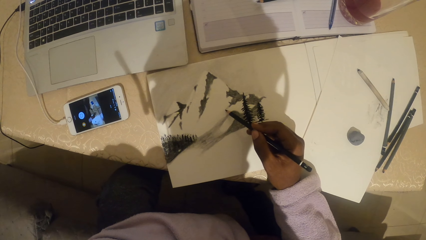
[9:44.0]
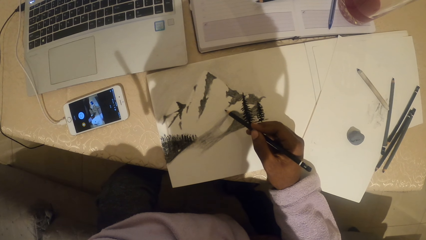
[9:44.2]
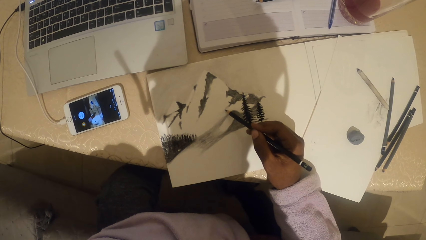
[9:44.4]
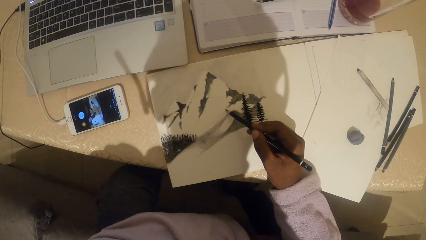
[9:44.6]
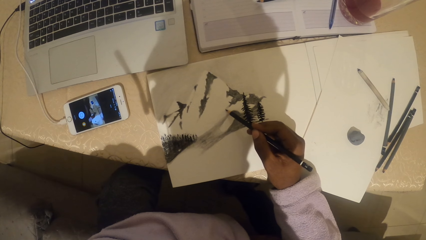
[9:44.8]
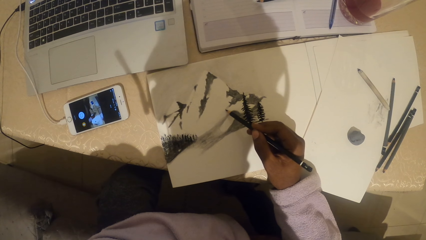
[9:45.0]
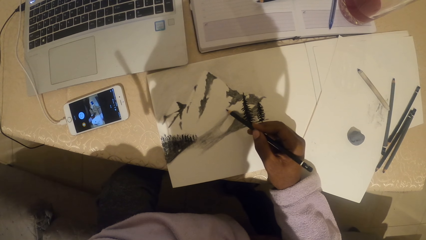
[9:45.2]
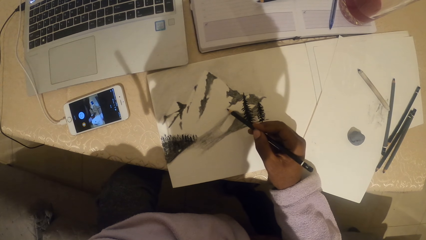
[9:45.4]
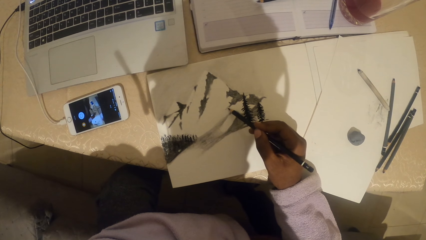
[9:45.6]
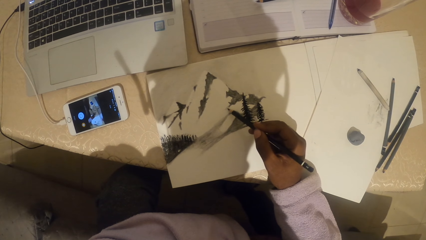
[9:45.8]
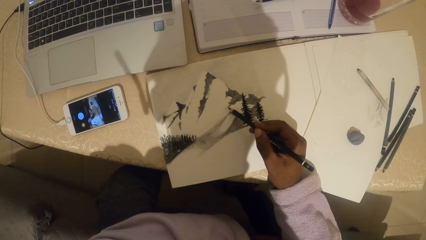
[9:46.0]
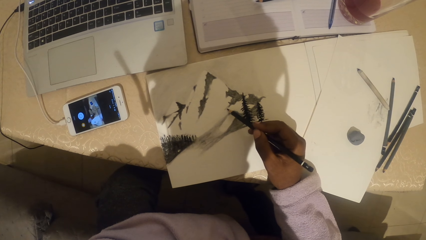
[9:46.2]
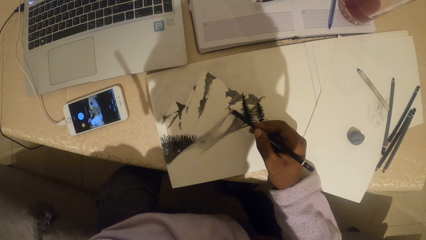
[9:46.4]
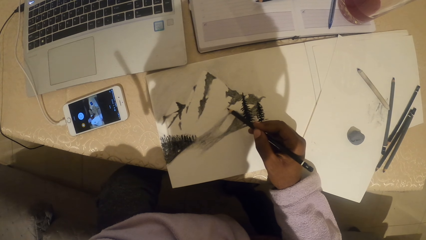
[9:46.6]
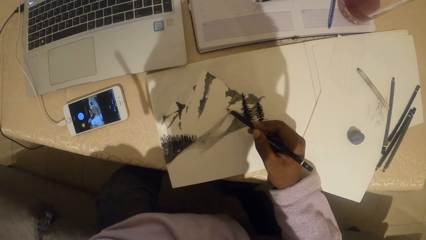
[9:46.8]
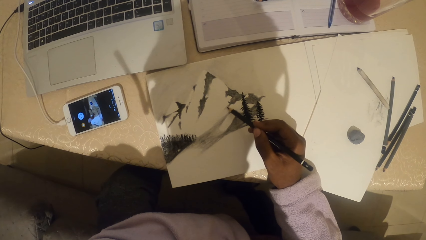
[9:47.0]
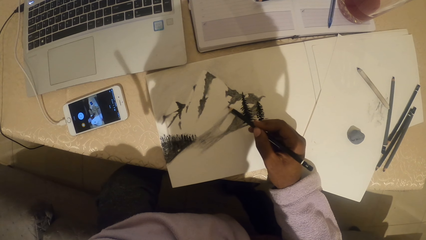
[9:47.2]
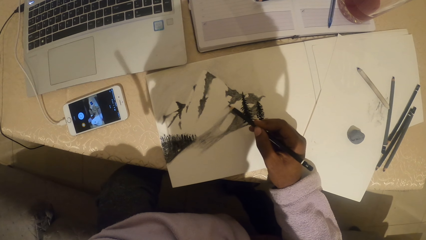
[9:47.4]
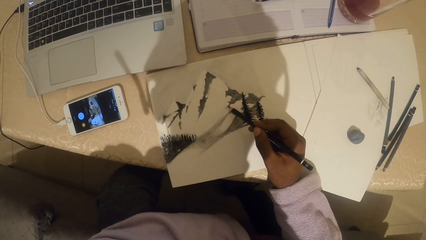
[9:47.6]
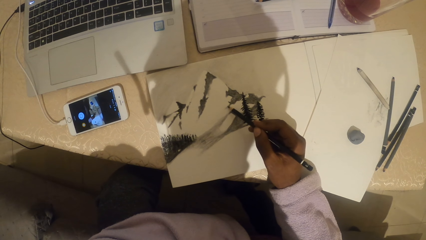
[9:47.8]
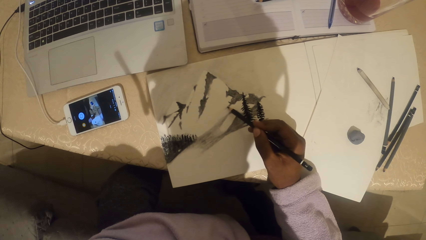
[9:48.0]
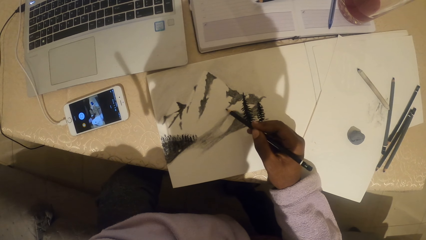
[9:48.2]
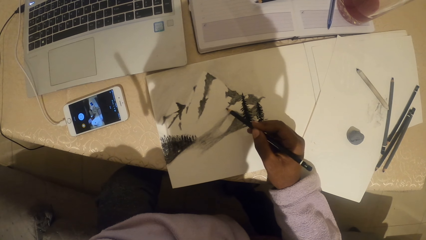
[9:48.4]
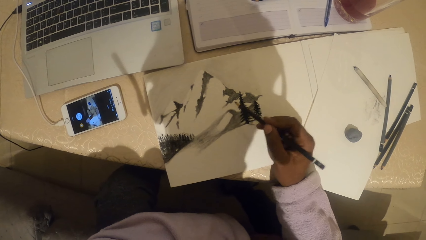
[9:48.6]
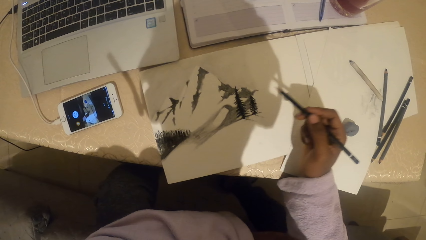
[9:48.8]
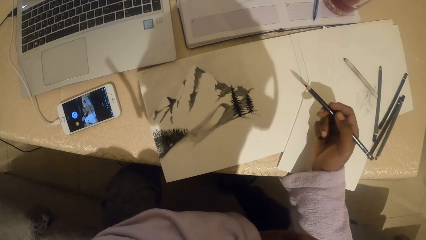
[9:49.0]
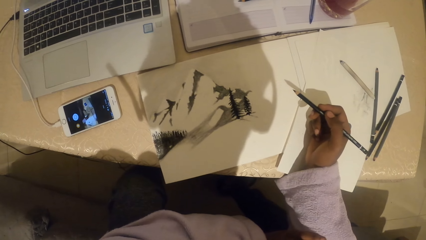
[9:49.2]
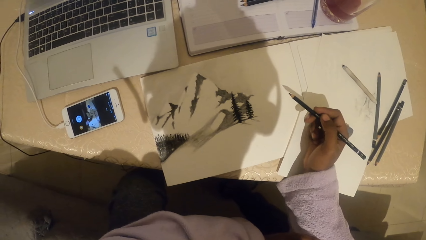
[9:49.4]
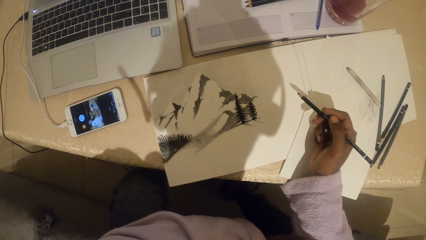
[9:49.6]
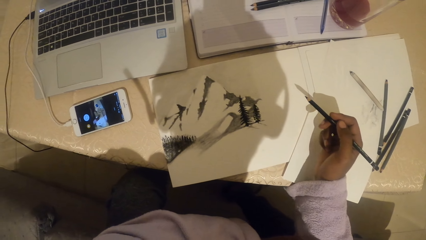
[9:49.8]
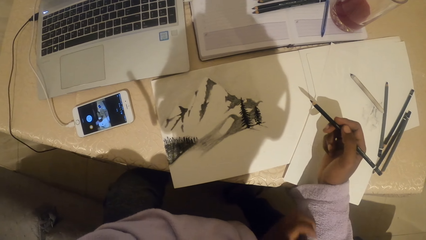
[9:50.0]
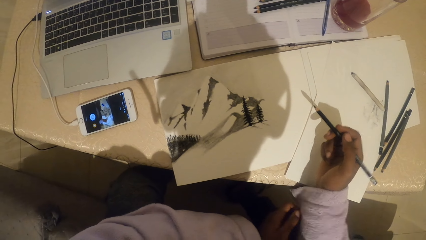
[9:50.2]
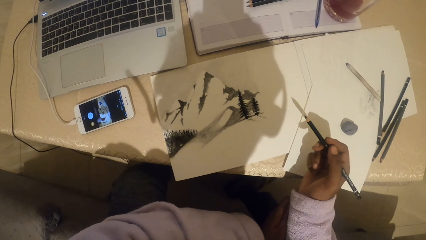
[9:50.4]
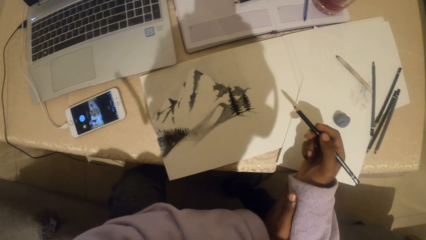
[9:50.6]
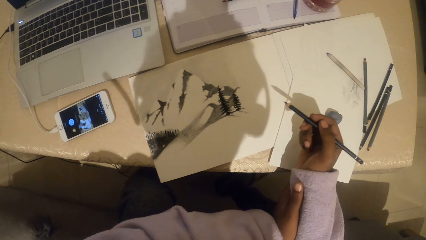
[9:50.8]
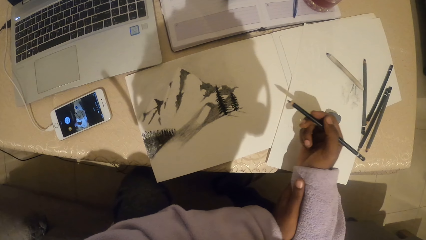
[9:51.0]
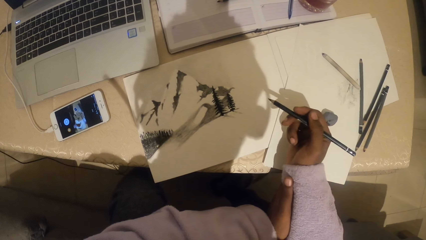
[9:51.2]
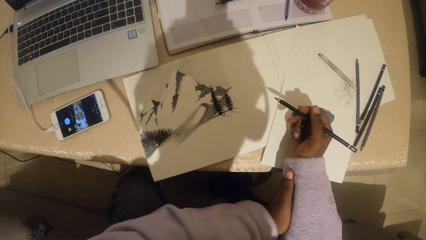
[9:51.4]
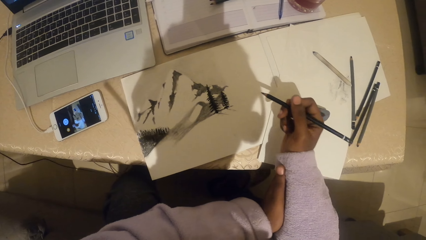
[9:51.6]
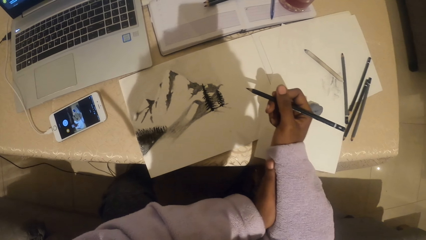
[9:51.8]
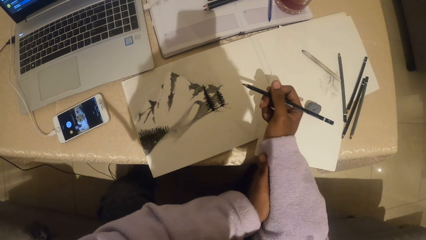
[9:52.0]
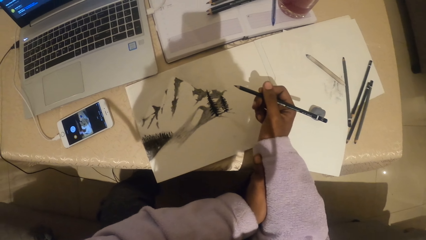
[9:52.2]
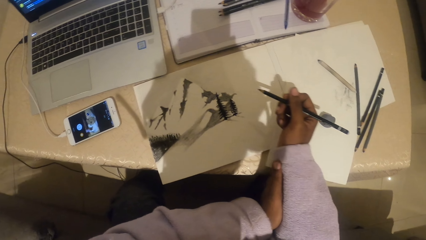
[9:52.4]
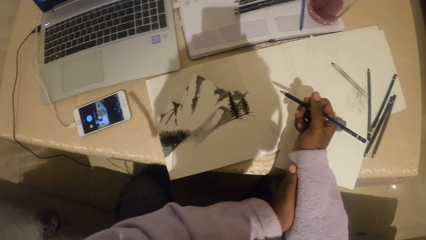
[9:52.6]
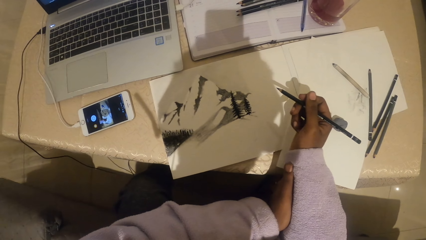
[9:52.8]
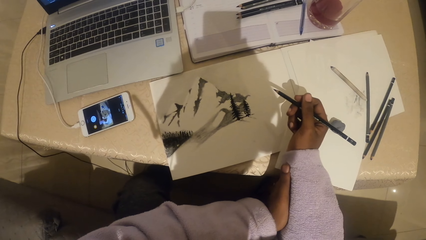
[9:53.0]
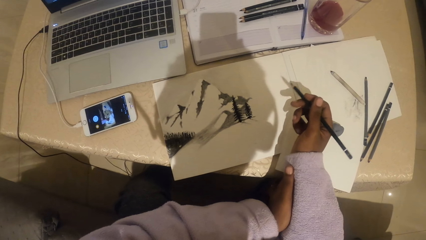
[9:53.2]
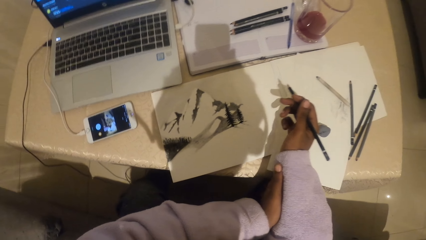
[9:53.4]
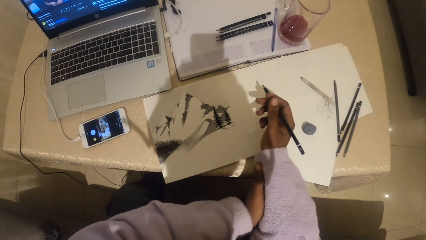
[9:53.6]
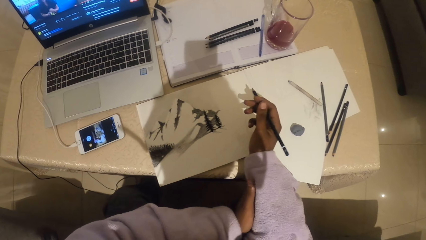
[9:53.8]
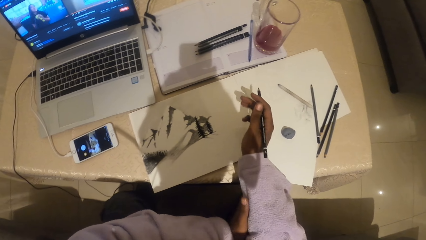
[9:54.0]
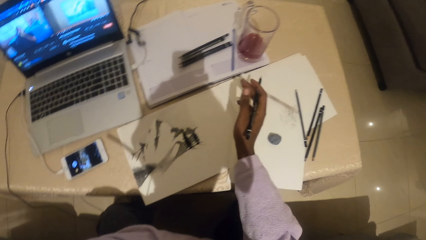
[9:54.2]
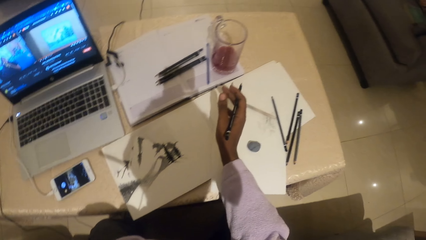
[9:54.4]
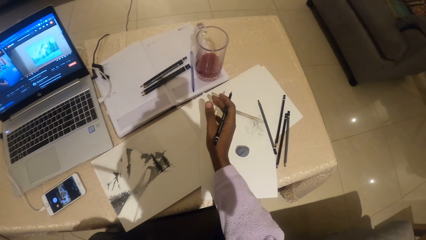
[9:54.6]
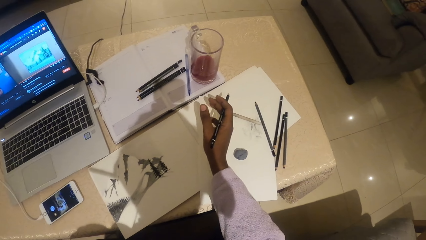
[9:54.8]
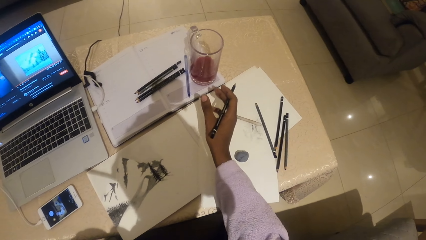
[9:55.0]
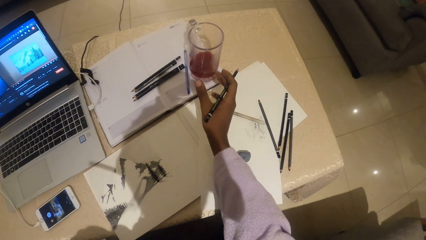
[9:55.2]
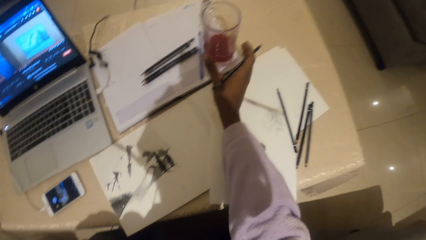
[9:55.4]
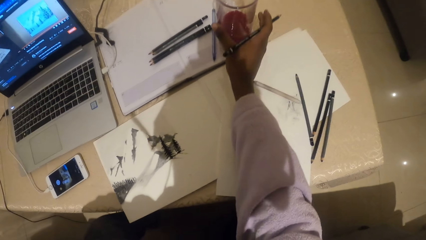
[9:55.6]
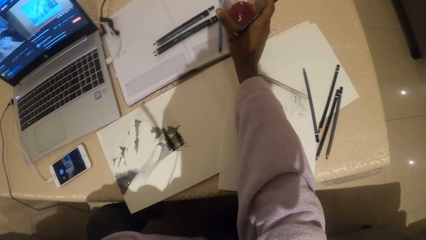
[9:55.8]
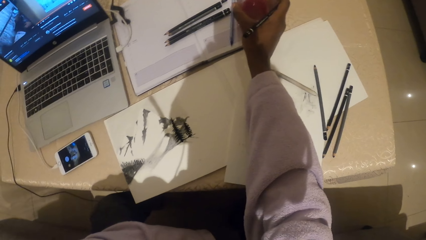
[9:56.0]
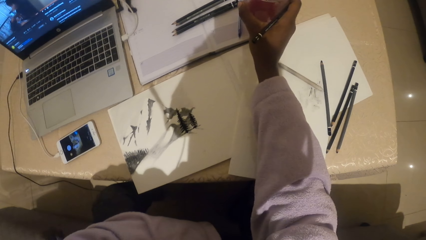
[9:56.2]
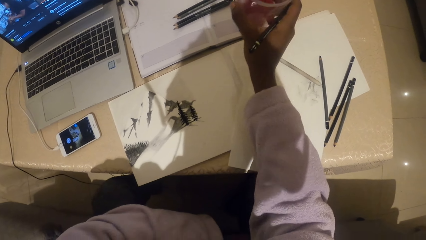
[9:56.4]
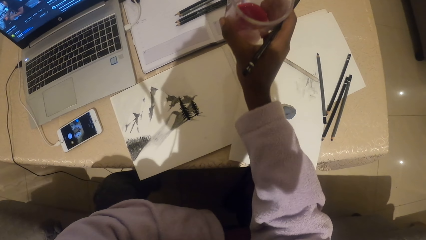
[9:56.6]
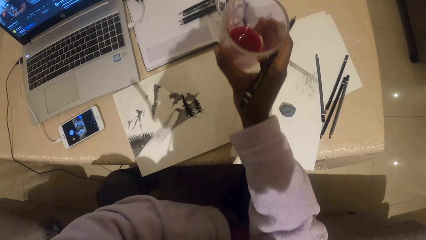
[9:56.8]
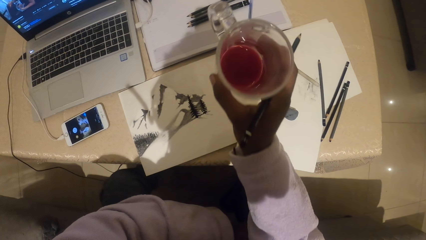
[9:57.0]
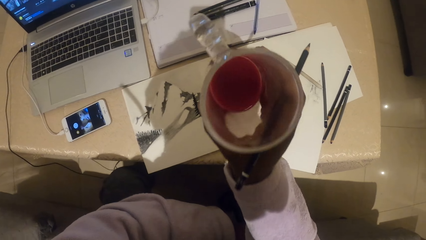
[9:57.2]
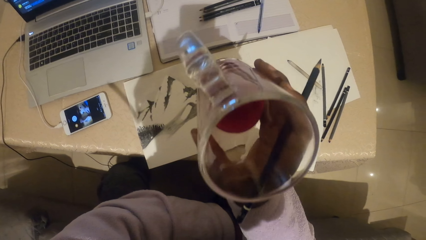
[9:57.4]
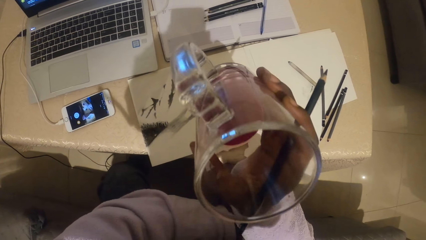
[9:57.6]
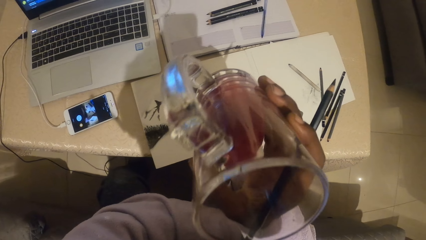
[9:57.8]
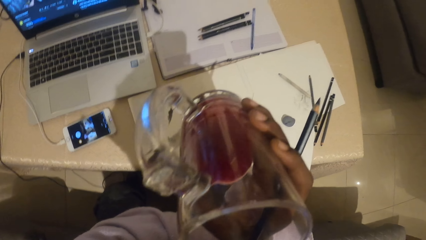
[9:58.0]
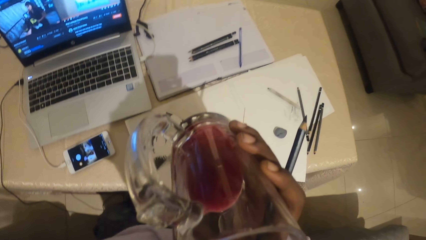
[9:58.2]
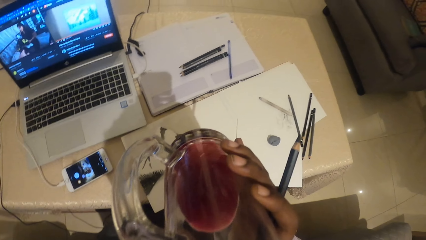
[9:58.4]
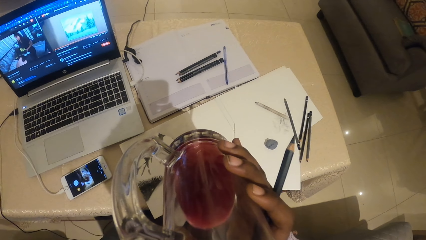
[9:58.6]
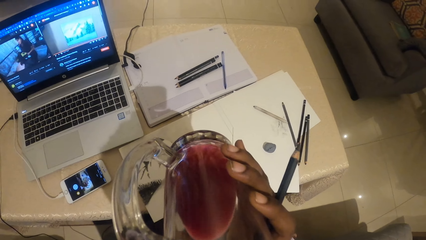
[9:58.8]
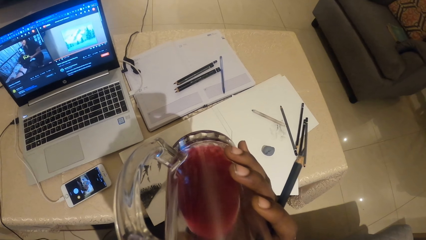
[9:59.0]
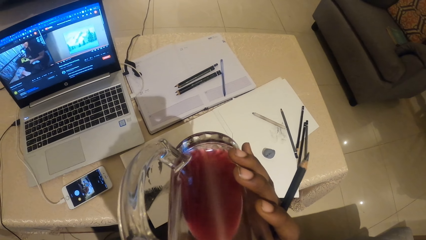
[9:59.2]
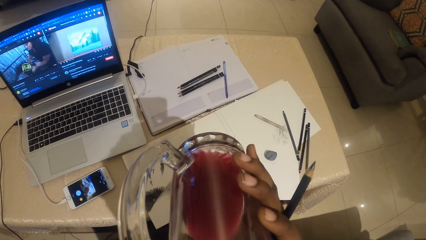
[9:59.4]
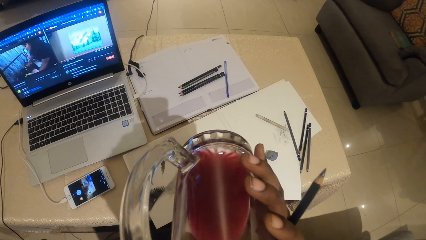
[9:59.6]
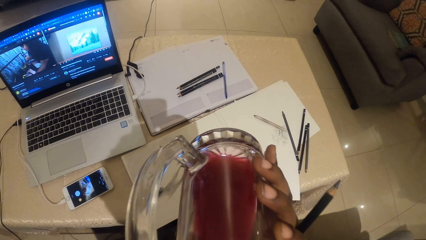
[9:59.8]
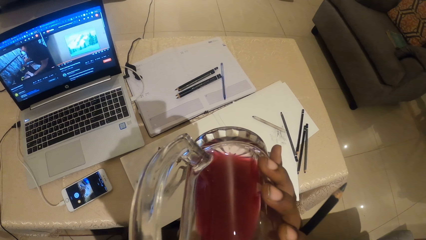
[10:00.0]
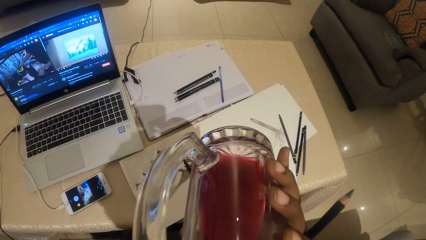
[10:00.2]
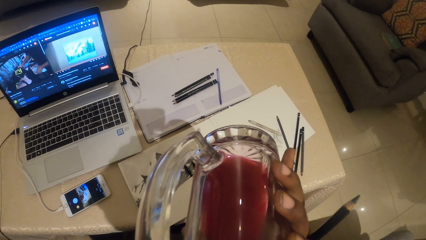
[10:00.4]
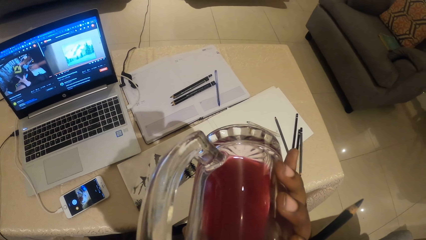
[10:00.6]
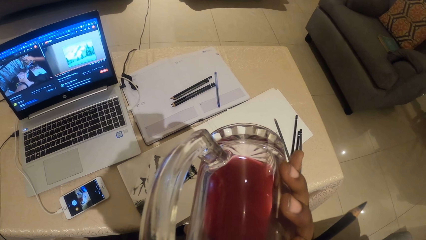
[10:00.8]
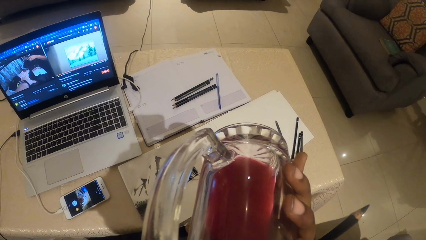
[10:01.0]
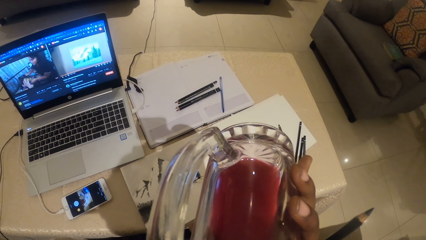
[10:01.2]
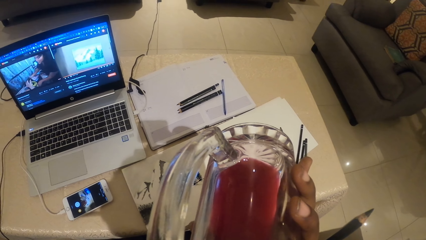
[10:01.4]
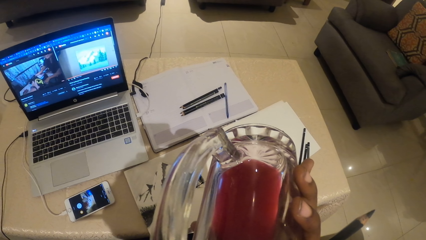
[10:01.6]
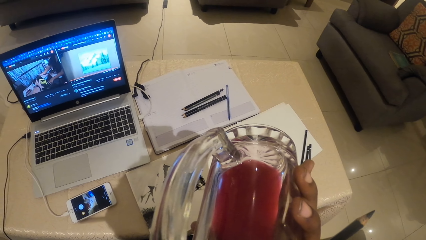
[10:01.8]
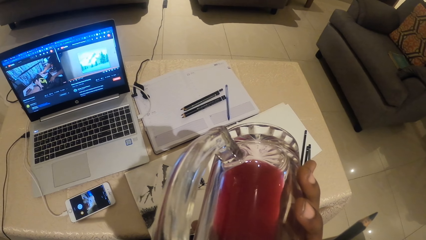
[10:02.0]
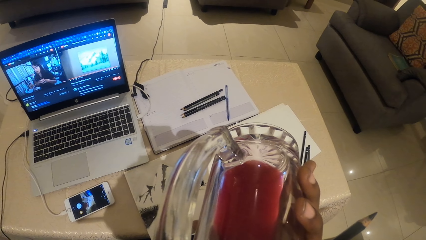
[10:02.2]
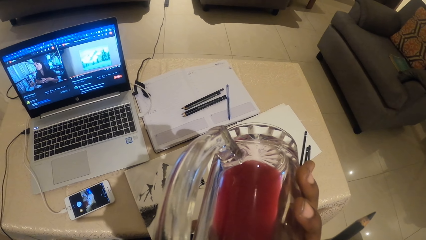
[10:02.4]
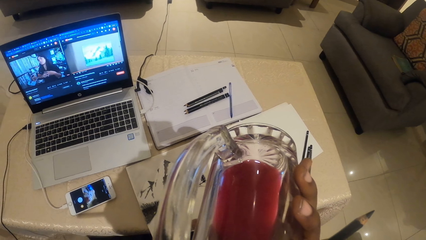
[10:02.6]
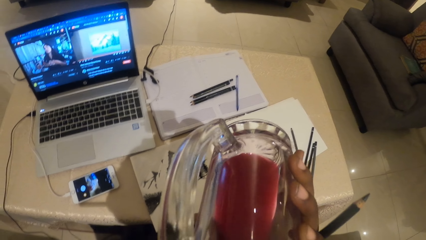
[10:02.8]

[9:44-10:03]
The camera wearer looks at the drawing on the paper. They look around. They pick a glass of juice from the table. They drink the juice.
